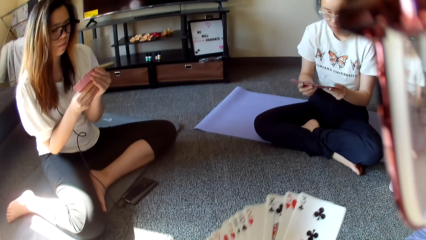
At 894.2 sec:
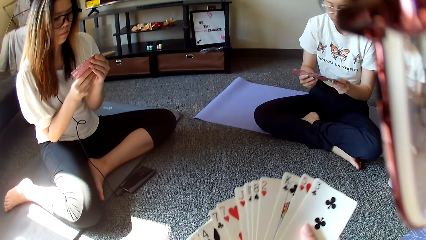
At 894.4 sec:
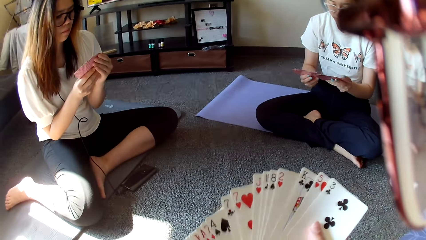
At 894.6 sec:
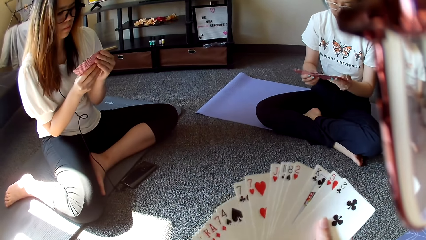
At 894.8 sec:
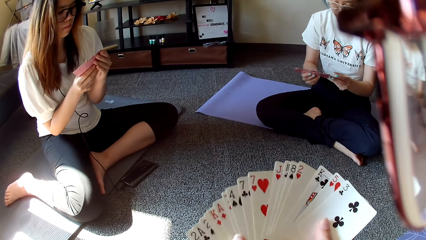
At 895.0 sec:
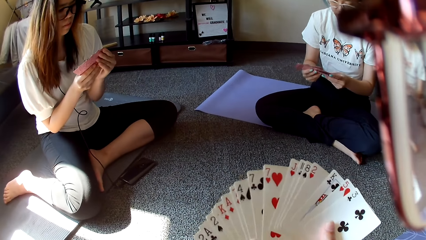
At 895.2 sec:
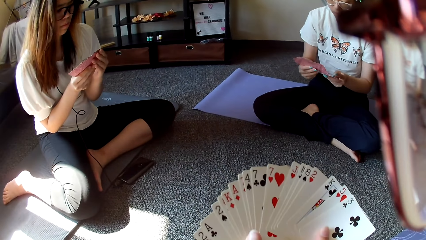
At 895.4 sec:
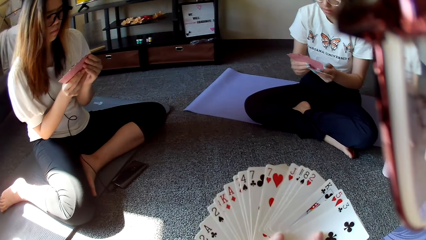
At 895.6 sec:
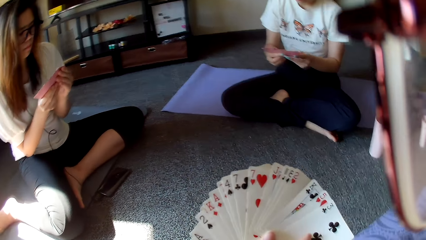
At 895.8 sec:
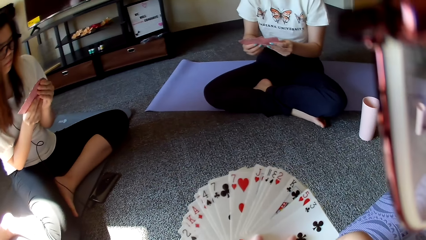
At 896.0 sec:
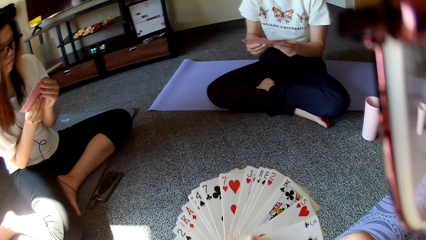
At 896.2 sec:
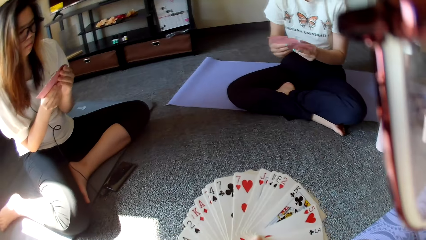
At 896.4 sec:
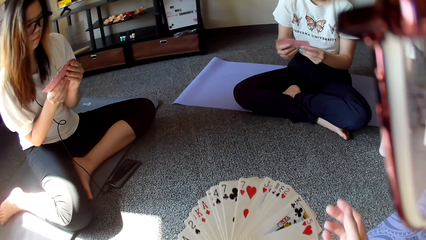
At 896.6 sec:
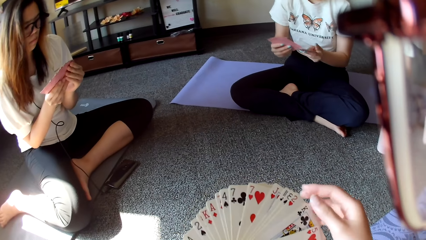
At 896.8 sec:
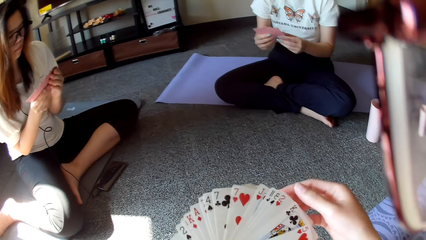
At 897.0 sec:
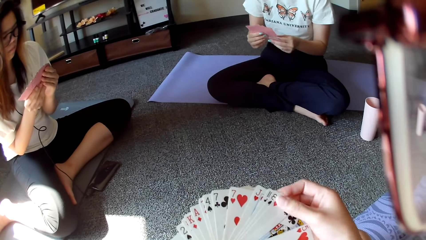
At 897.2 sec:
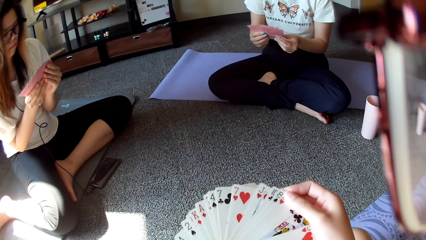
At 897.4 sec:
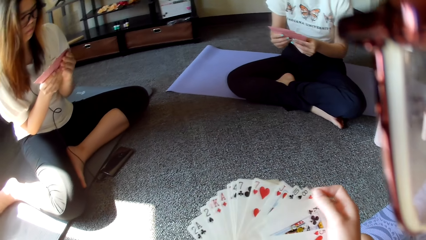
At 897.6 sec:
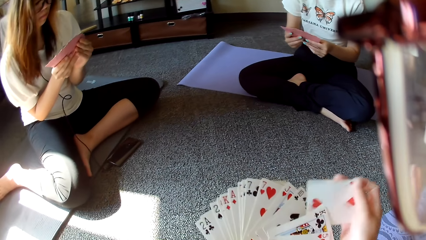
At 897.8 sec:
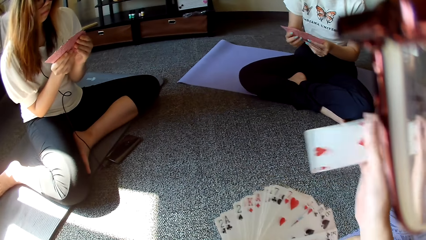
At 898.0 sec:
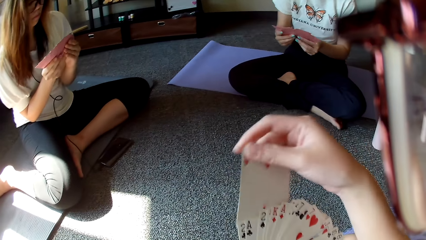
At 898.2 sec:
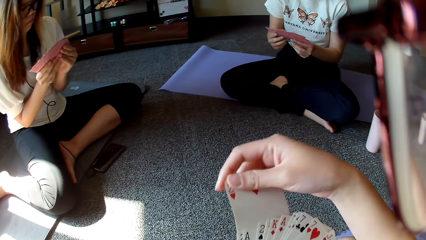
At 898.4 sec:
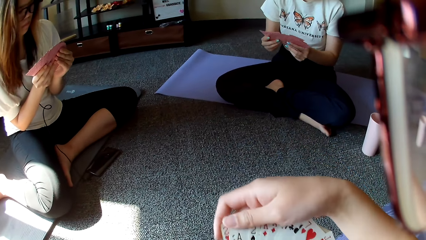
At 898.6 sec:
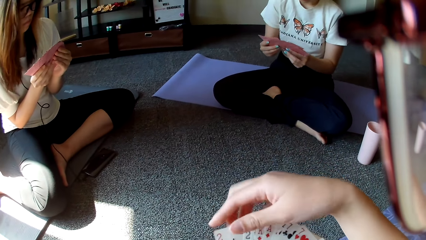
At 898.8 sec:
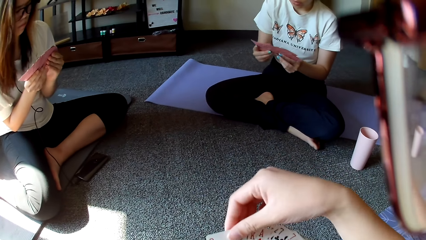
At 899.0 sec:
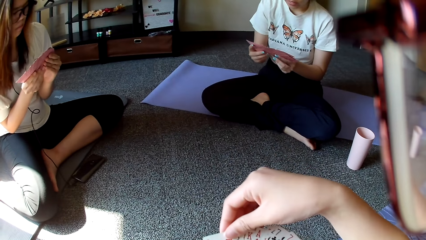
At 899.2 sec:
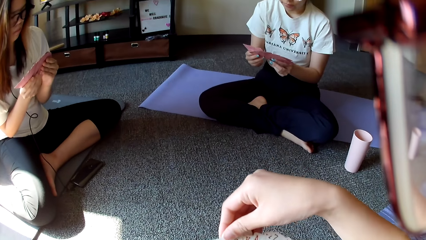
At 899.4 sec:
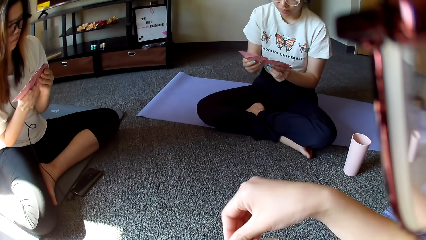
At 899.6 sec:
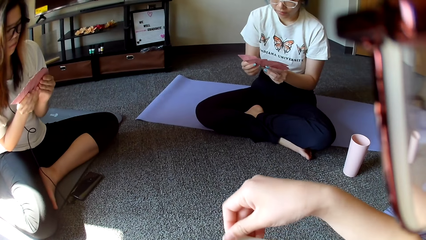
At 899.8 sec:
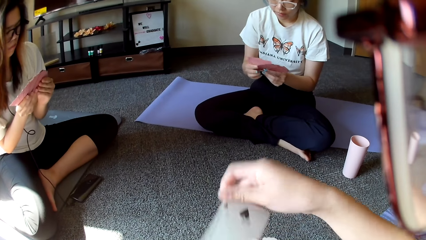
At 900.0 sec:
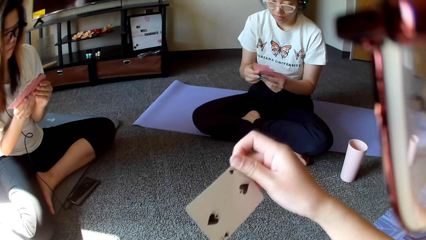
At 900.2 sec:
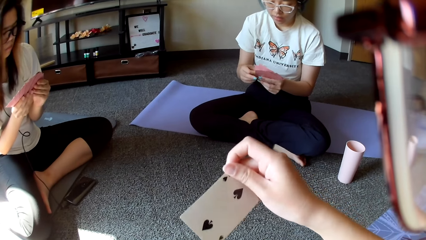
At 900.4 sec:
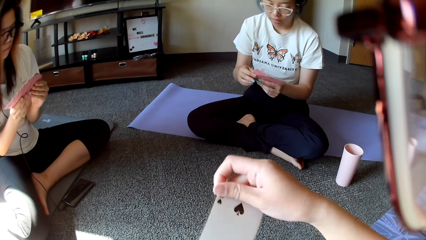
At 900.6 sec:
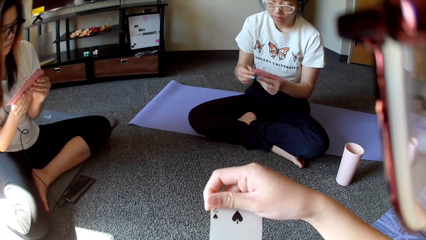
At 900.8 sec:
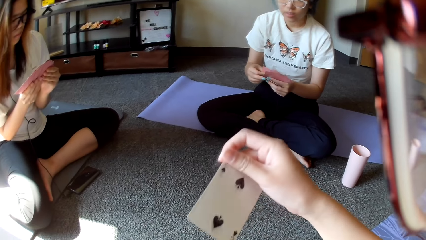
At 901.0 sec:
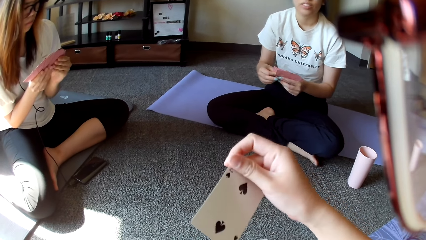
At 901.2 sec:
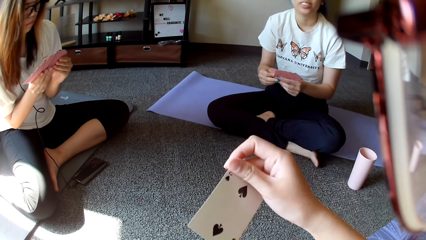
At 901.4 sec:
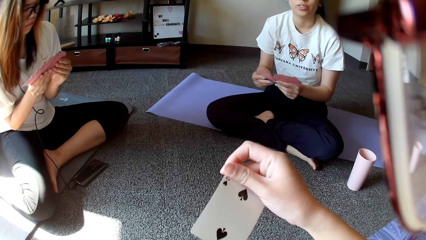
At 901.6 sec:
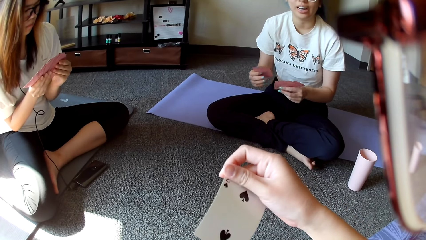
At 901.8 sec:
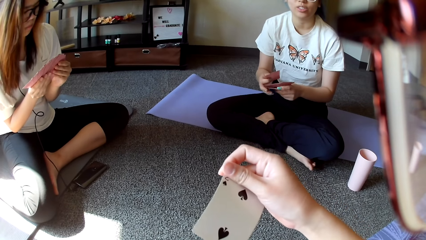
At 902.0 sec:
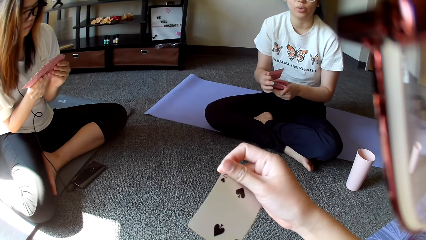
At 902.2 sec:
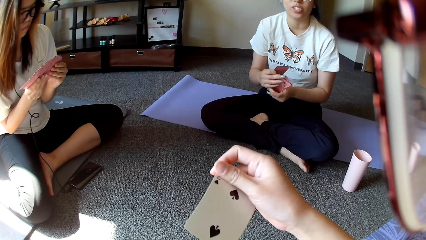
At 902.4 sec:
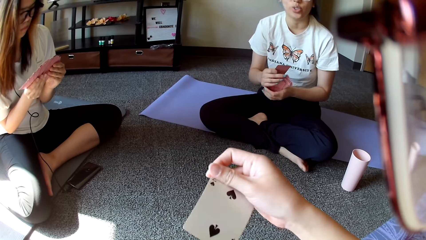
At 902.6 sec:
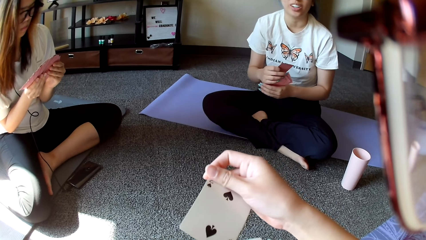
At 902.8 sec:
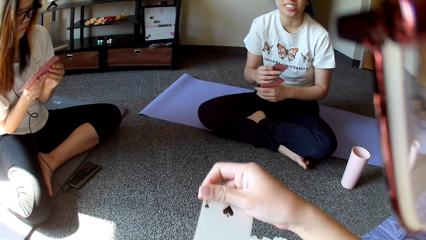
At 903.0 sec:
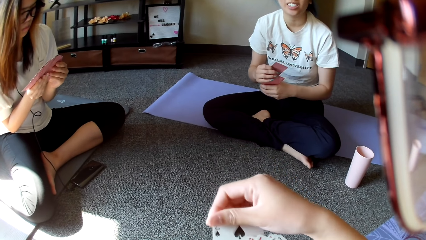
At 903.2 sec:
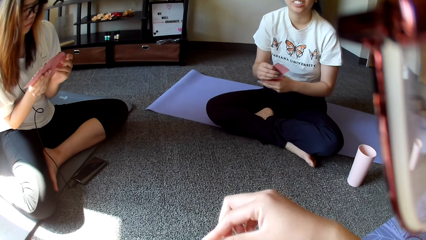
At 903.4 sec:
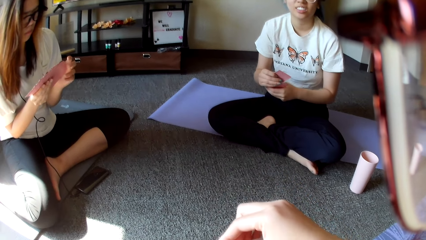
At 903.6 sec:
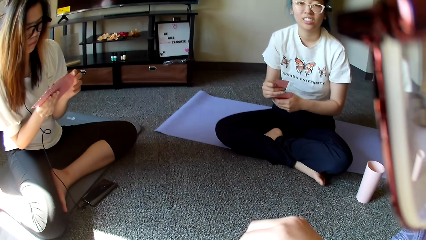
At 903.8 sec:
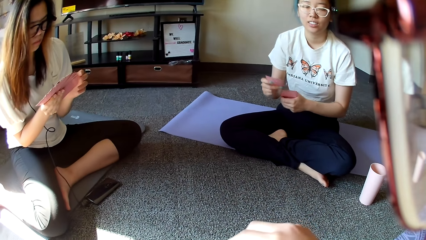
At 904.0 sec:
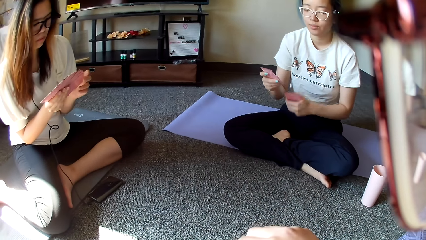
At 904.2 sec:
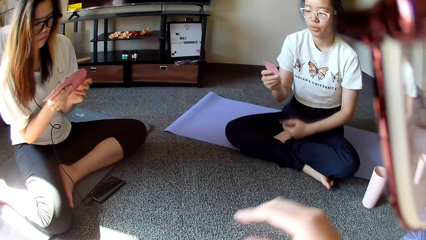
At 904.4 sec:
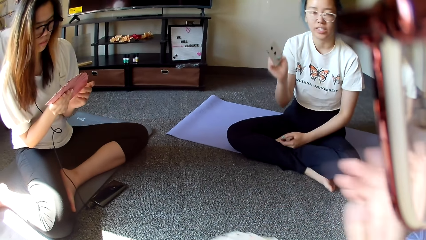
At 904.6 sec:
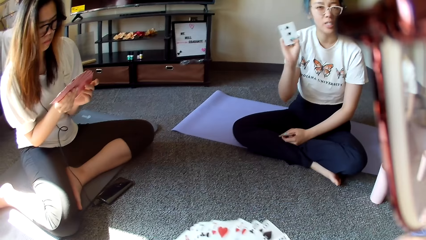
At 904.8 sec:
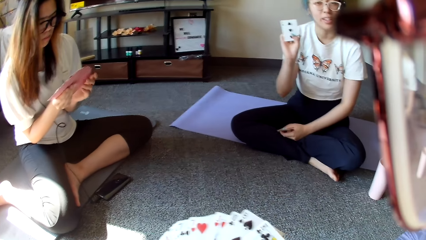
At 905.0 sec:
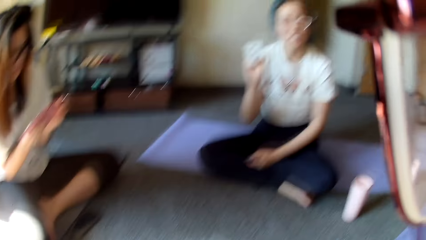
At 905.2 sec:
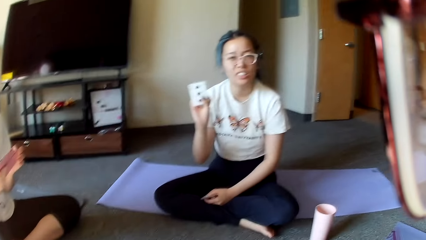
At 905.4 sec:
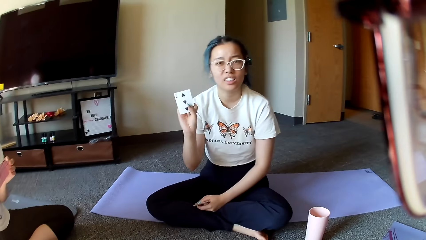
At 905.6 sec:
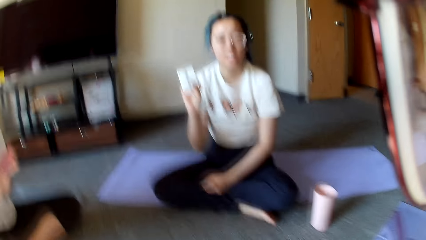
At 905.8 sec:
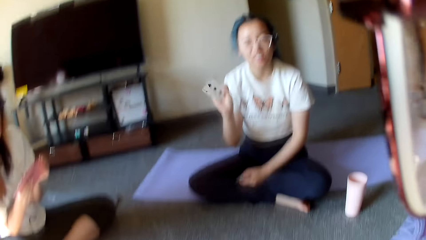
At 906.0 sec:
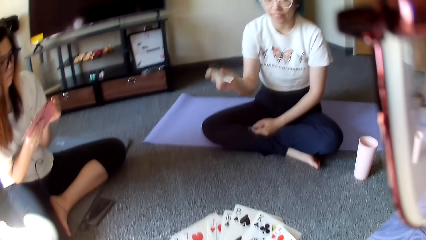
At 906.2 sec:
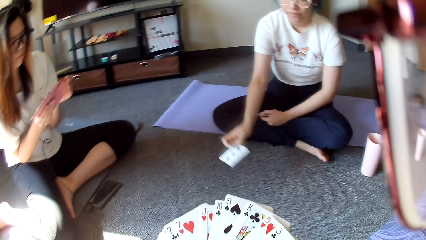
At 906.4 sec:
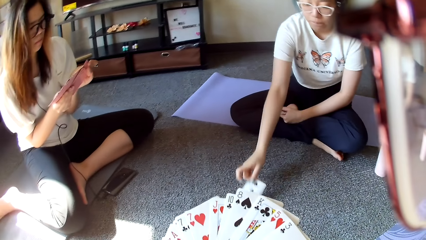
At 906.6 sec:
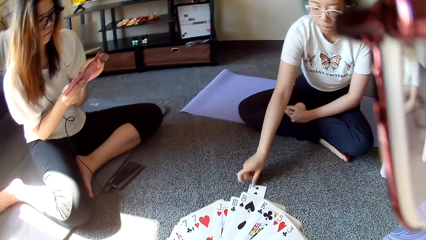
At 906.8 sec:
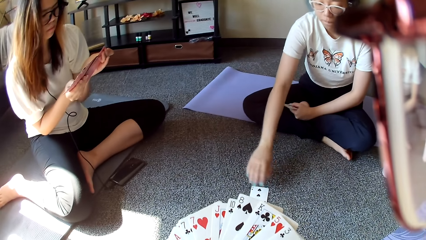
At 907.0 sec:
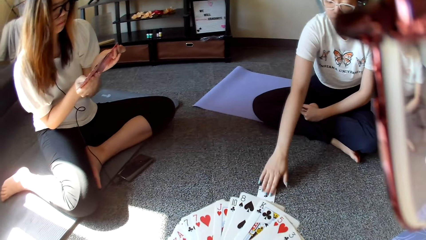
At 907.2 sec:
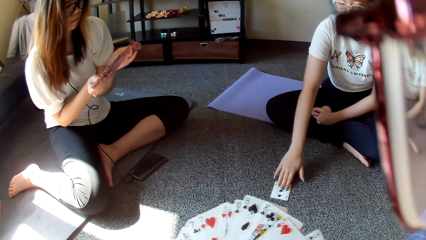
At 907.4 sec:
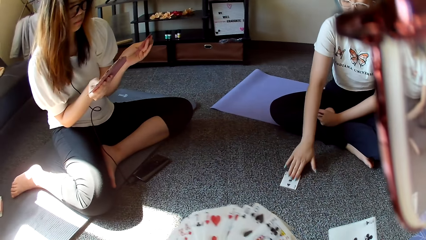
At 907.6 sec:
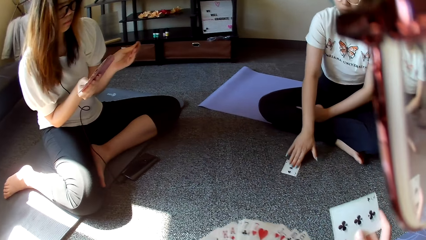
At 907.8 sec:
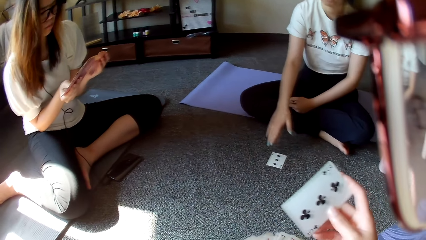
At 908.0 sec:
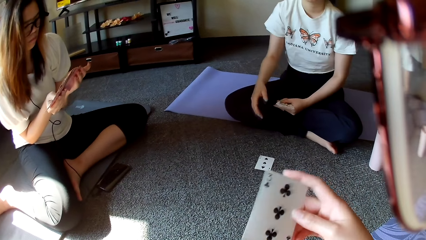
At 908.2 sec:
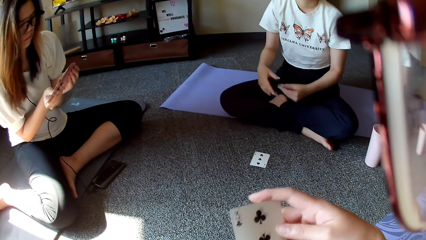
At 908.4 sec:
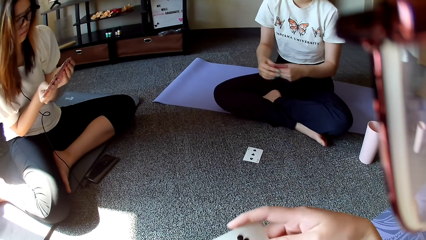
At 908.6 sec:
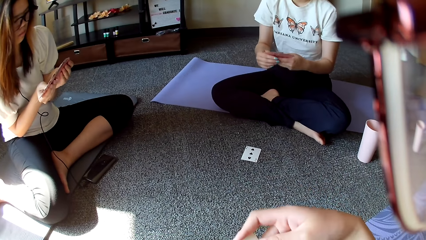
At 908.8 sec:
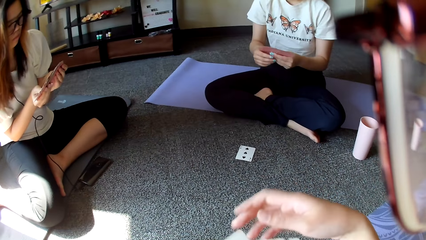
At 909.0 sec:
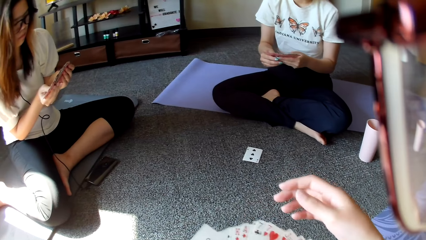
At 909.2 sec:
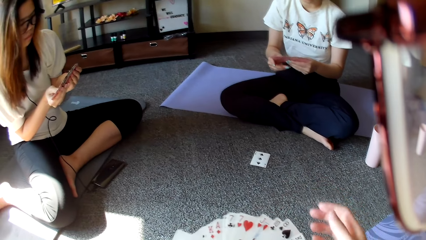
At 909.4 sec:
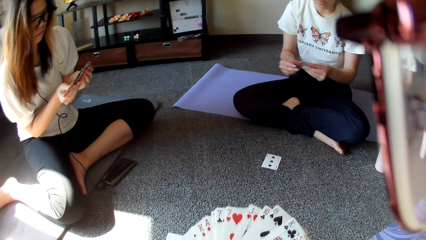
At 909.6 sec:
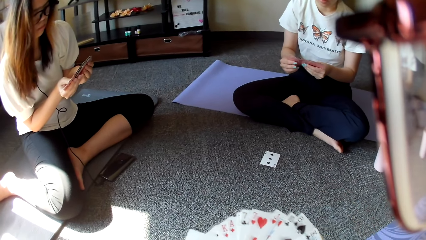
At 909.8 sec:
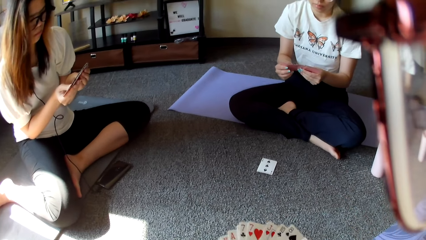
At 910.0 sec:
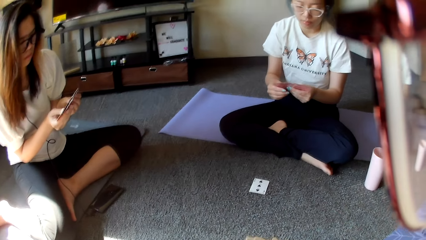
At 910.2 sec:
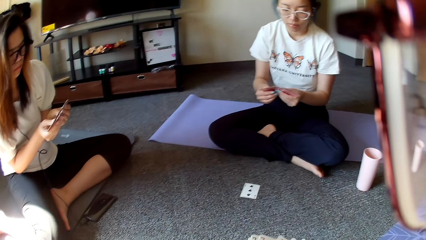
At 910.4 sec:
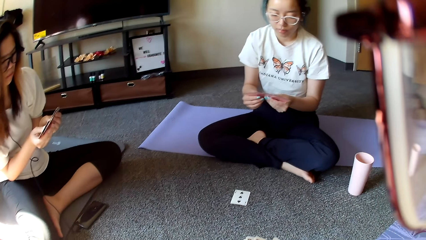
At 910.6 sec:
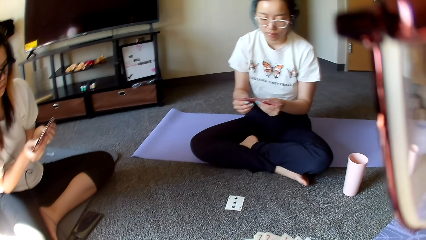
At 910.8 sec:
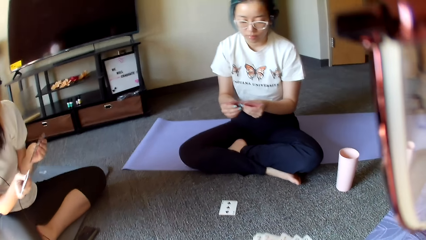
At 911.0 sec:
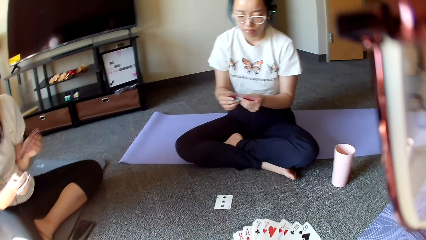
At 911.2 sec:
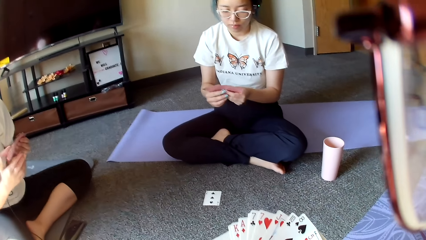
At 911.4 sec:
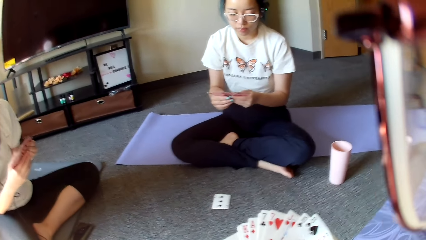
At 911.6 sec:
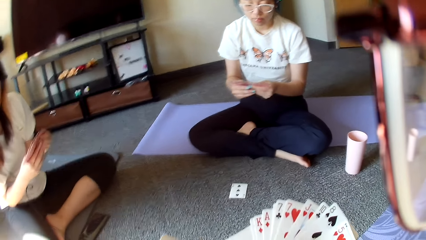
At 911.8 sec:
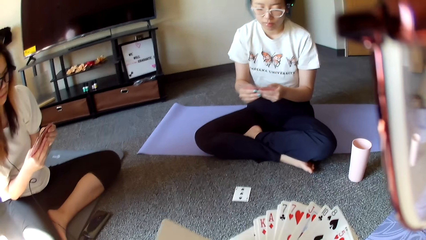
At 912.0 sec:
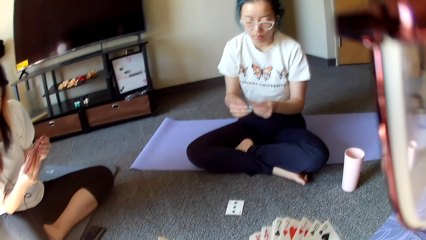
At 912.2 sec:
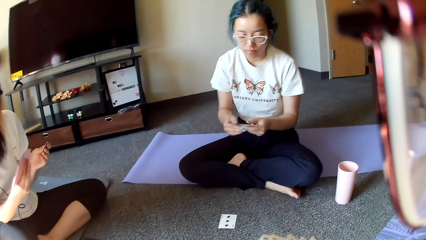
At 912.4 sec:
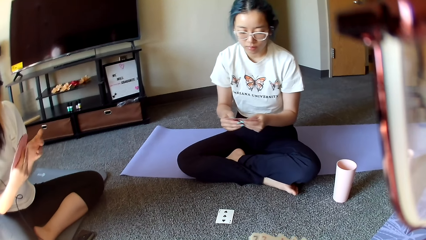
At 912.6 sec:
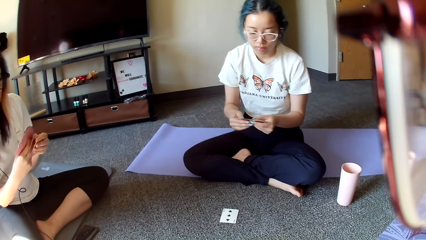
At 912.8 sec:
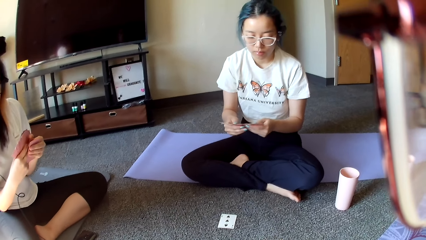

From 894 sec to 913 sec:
The camera wearer looks at the cards. A person checks the cards. The camera wearer arranges the cards. The person shows the camera wearer a card. The person plays. A woman puts the card down. The person pulls the card.
